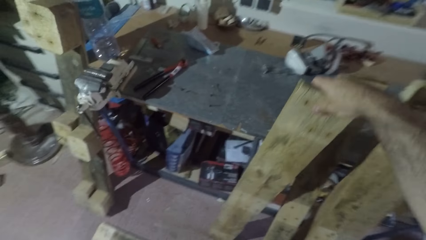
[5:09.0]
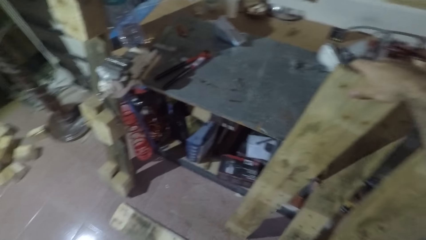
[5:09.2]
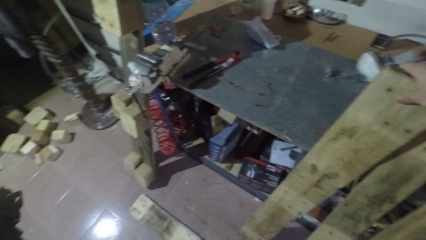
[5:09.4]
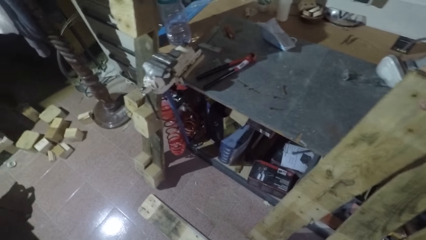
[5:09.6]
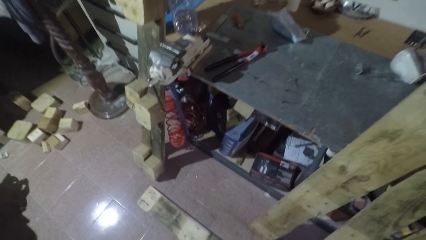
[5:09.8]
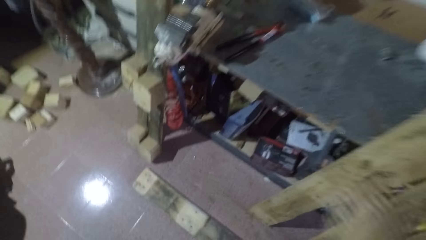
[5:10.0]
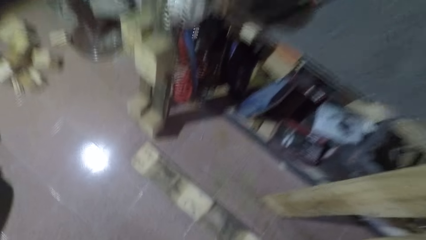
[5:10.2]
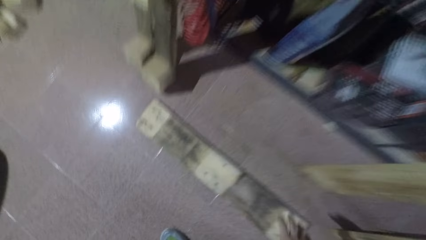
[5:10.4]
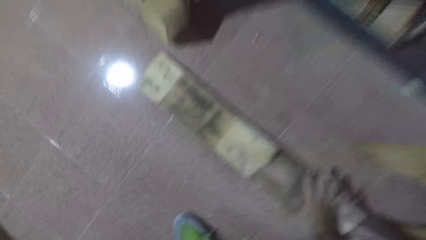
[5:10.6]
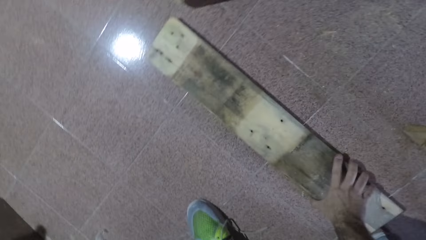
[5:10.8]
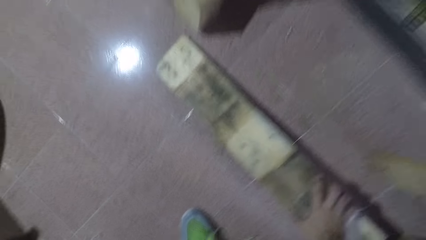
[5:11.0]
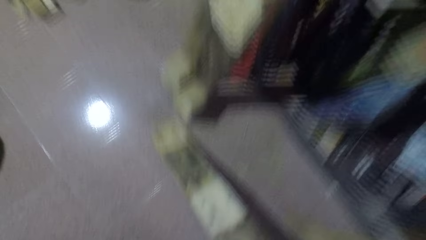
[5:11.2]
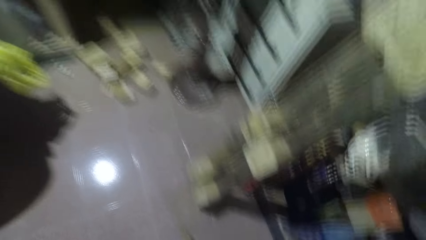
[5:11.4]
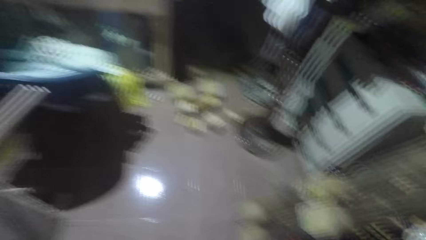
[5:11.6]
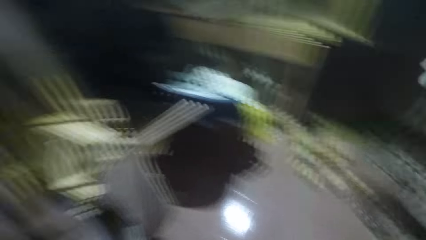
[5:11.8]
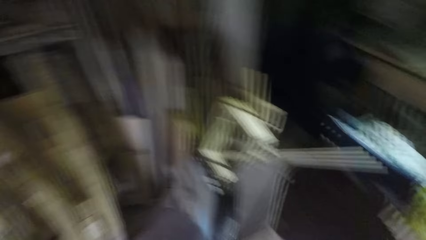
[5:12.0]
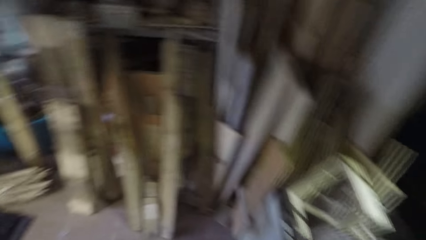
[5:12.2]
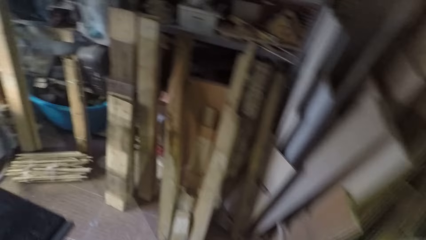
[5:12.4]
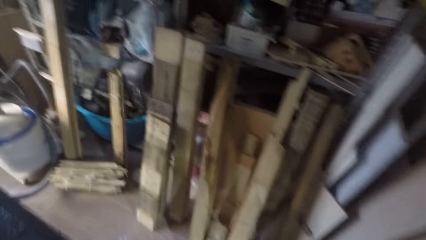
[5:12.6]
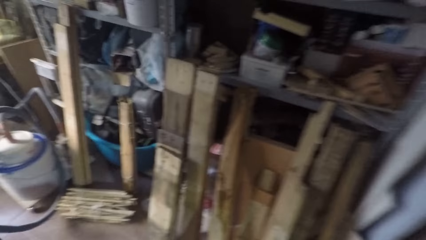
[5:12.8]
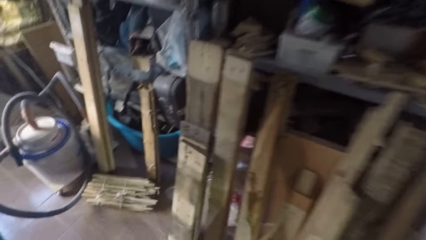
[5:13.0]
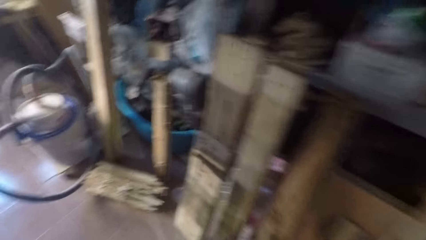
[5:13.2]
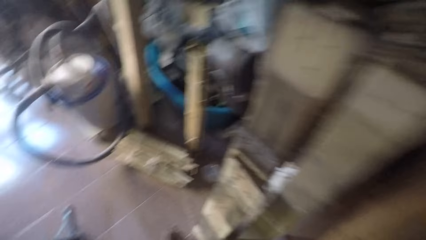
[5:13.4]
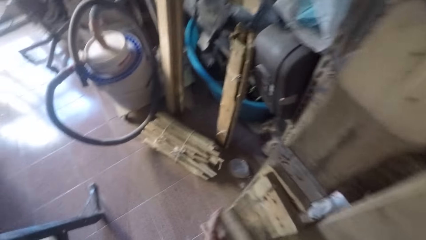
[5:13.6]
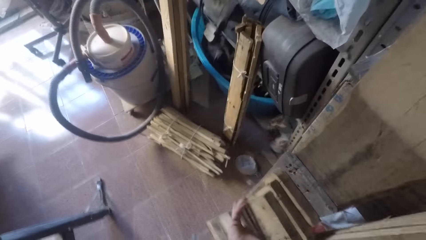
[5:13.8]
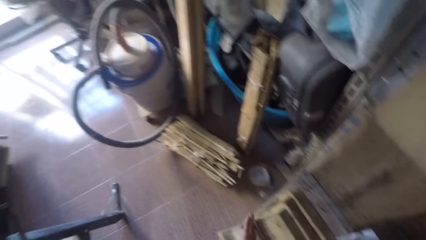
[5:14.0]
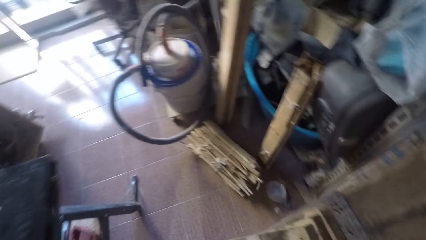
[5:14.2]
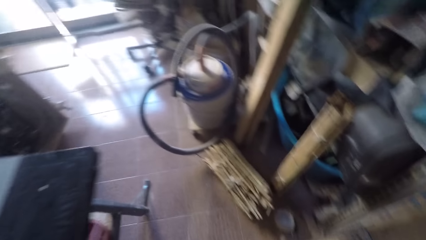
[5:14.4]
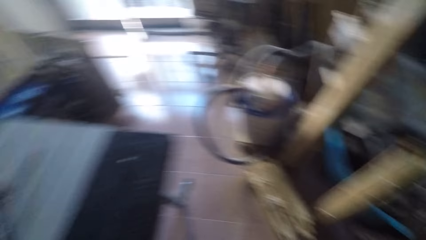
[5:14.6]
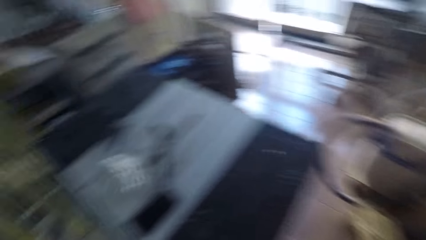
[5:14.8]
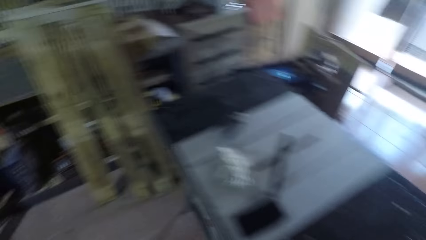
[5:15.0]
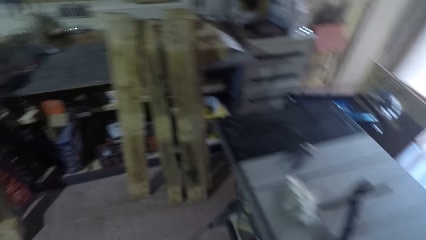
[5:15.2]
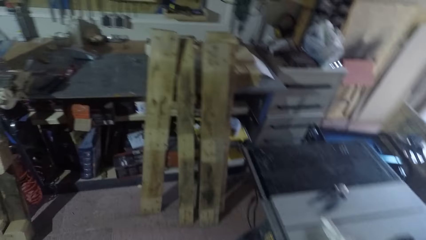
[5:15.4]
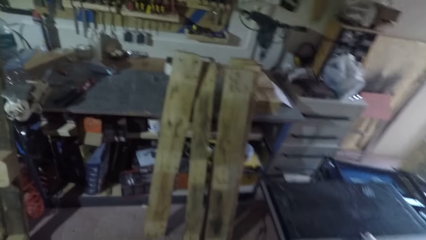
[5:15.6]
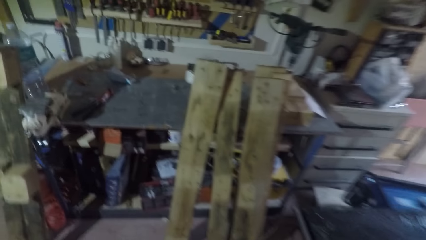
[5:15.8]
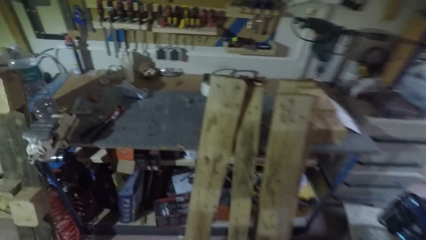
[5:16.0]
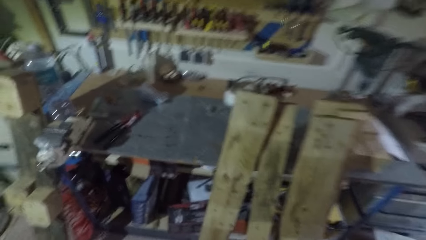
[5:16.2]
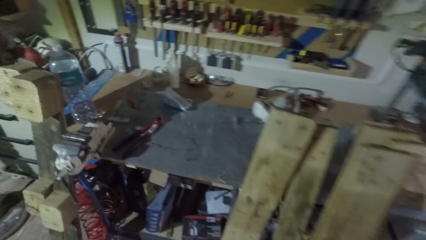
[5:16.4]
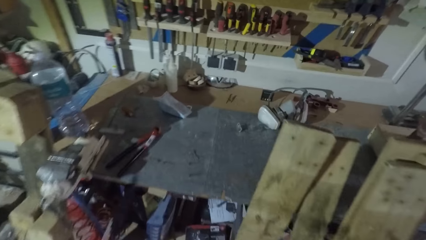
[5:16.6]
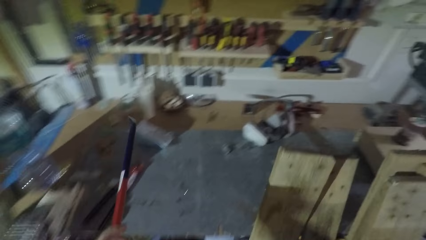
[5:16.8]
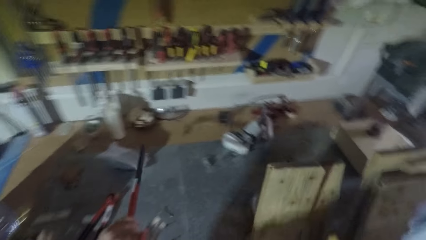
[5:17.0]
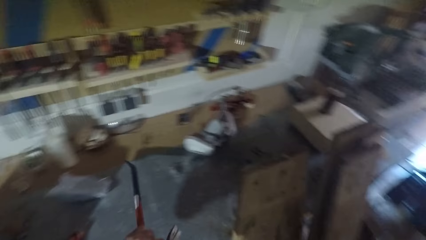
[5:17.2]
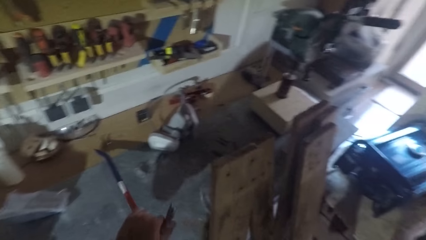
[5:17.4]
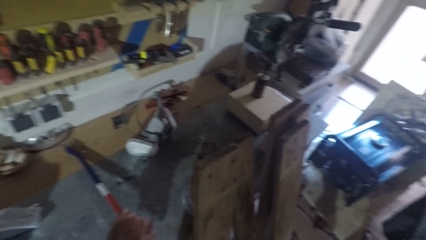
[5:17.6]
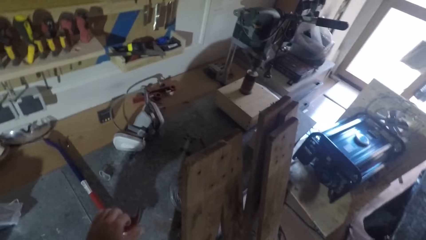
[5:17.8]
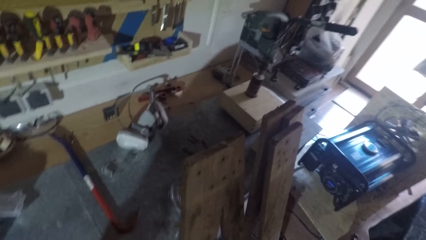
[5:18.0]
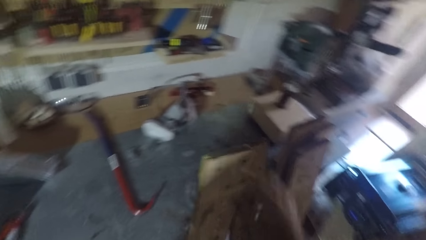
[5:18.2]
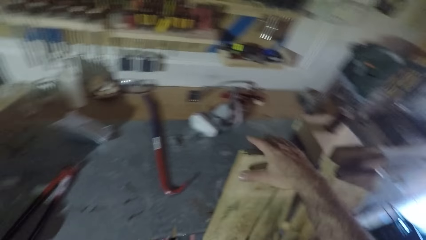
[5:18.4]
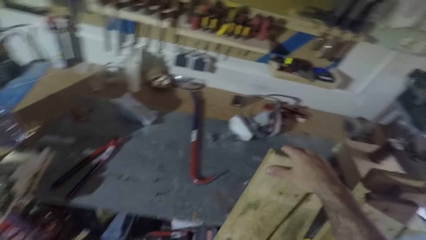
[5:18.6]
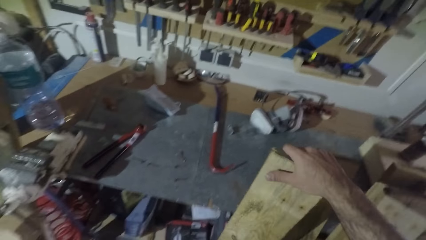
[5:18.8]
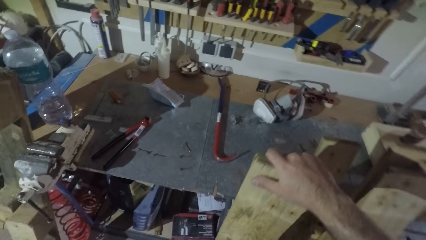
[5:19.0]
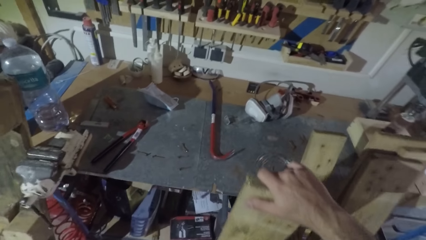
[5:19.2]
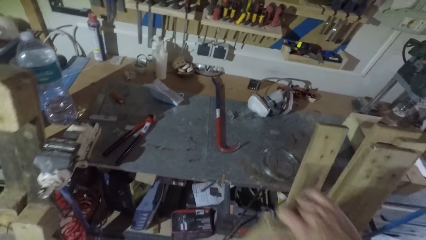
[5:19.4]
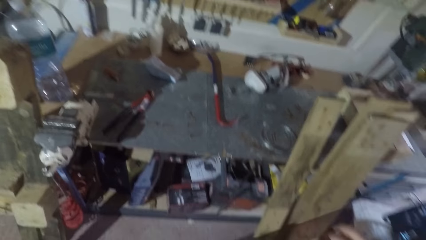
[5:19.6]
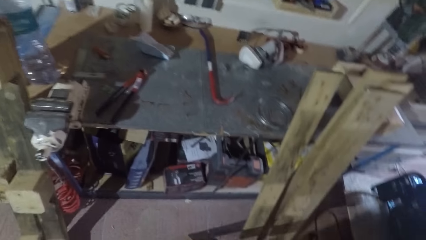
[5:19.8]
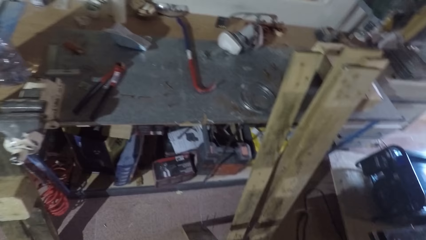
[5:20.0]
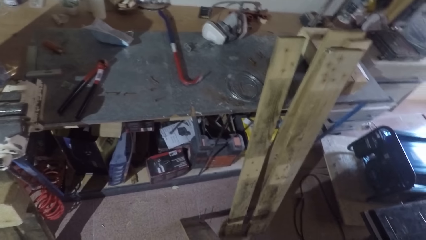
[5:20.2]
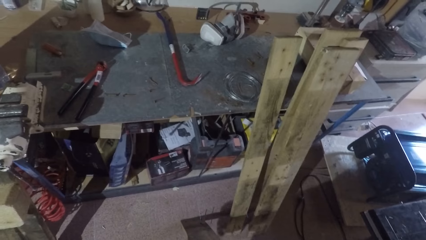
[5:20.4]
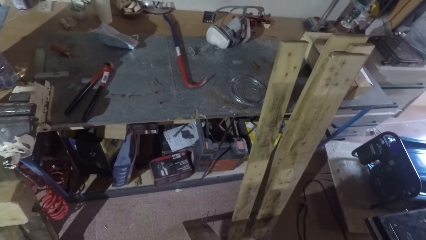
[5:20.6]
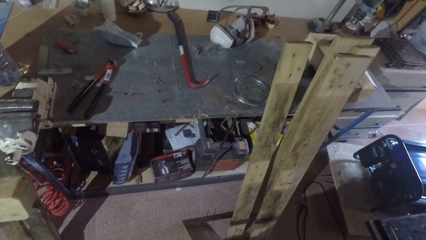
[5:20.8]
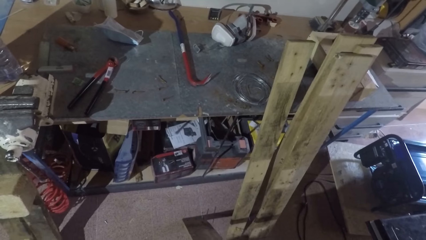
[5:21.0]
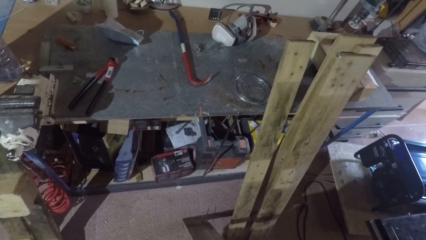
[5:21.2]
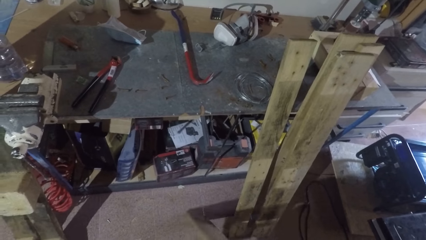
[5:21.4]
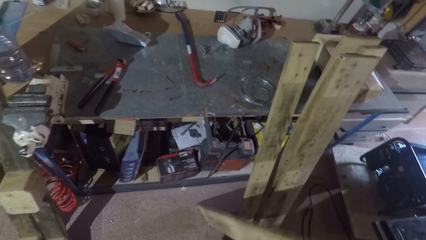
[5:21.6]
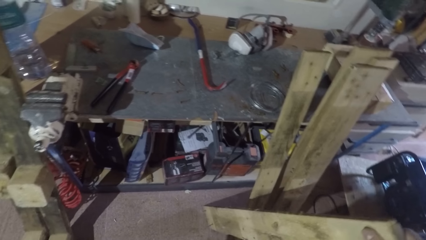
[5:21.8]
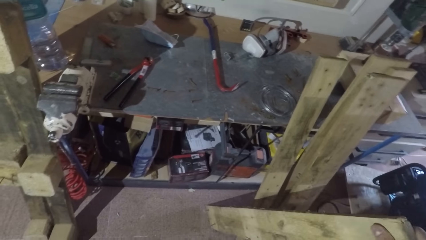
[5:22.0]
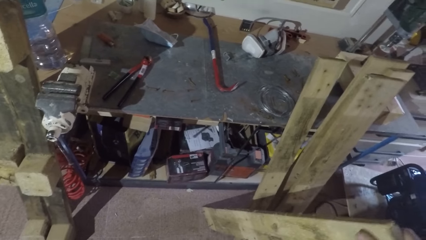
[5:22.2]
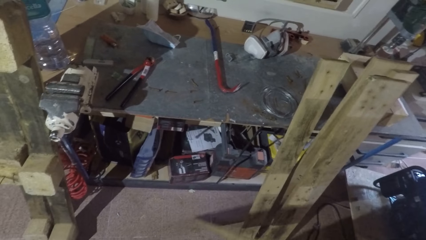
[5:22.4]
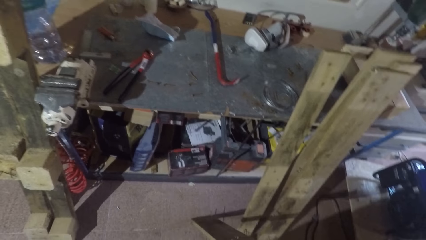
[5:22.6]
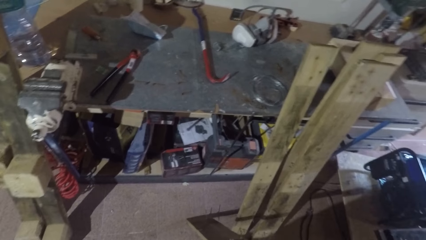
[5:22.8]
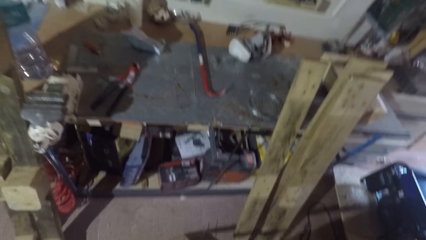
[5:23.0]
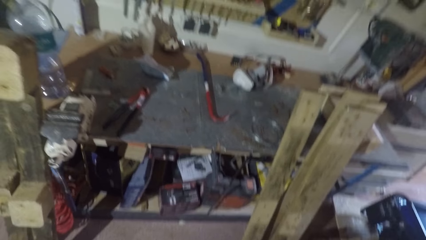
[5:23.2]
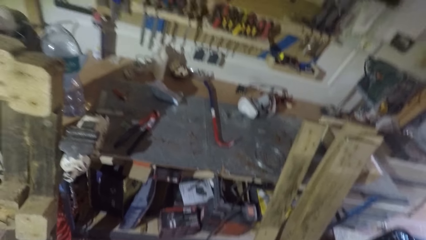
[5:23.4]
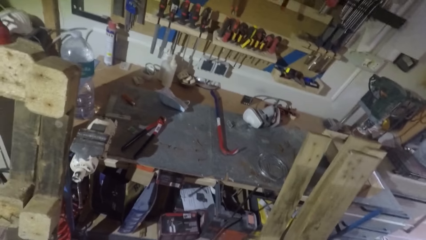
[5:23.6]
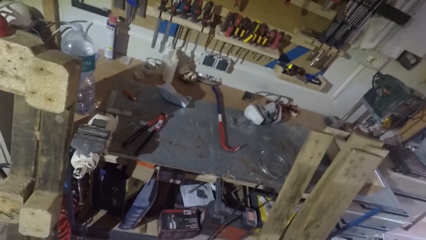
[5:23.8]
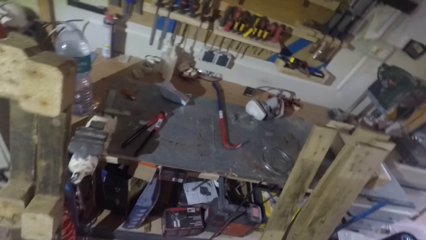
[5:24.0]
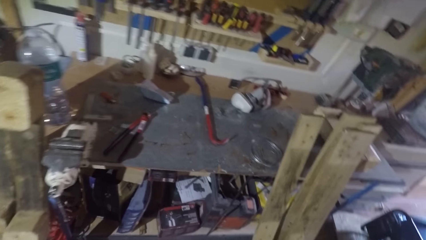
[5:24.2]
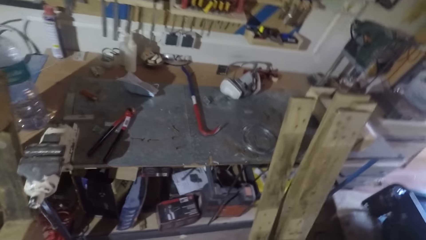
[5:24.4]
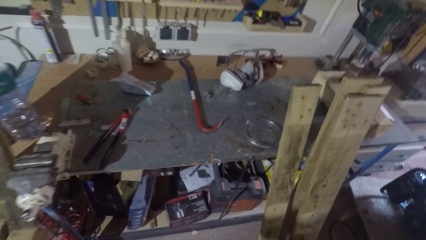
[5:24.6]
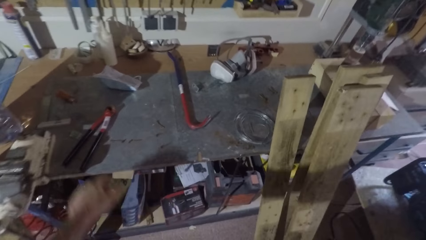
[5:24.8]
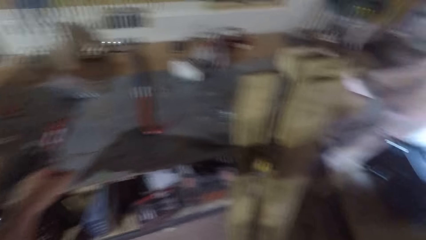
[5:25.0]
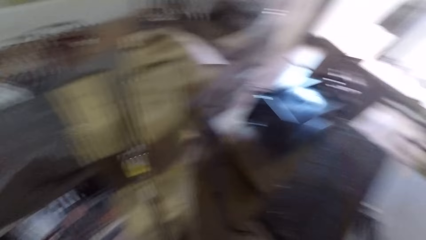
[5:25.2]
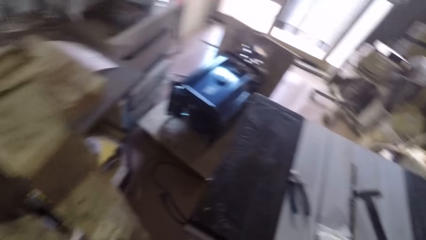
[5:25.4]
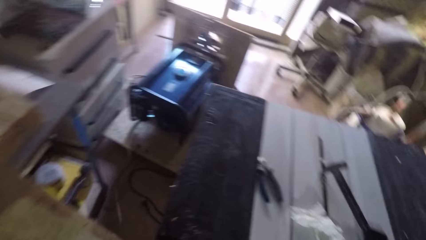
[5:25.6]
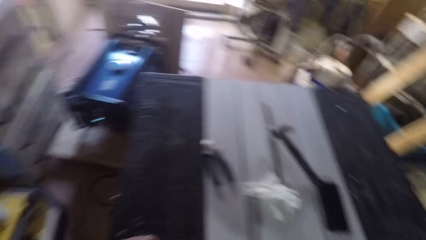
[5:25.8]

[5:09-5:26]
The camera wearer rests the wood against the table. He picks up a wood from the floor. He keeps the wood with other woods at the other side of the workshop. He leans a piece of wood against other wood. He drops the nail puller on the table. He takes one of the woods with his right hand. He turns the wood. He turns it repeatedly.
